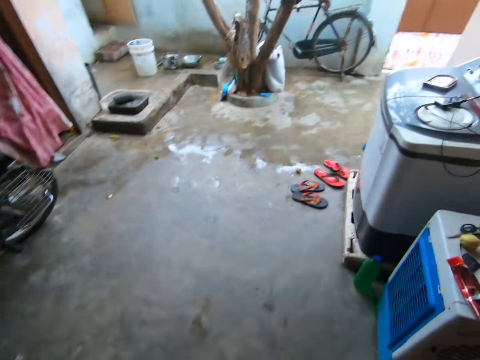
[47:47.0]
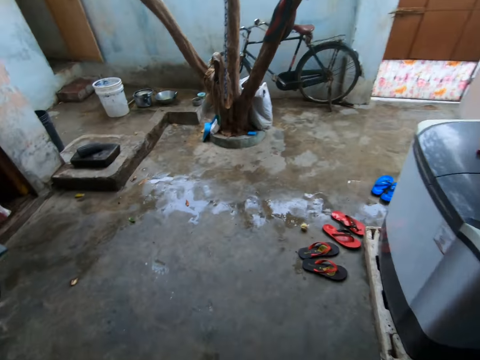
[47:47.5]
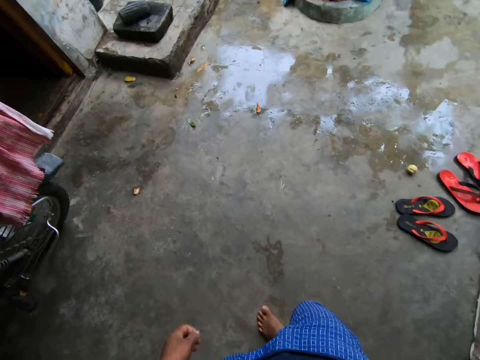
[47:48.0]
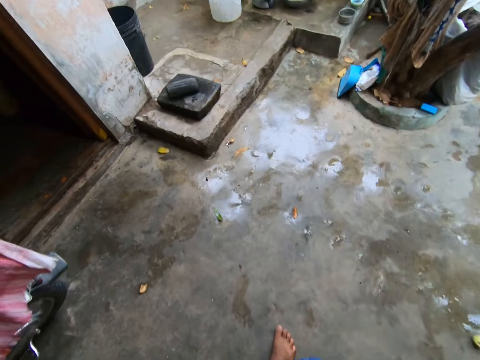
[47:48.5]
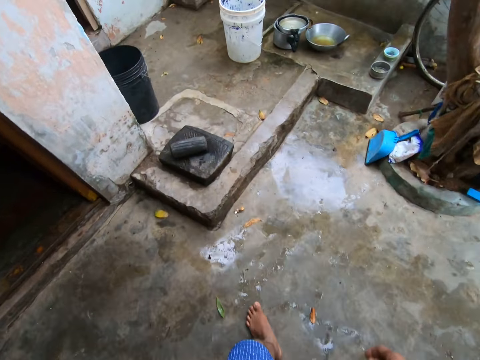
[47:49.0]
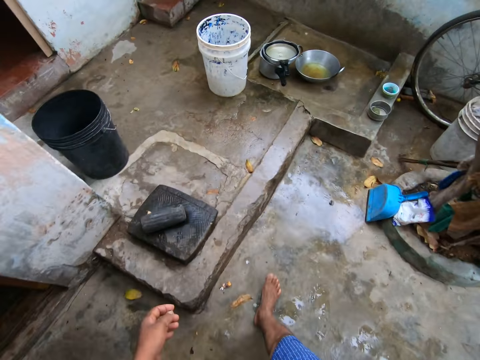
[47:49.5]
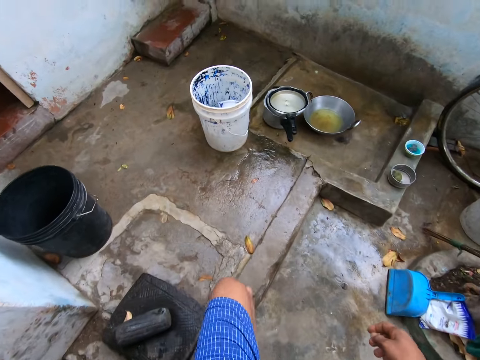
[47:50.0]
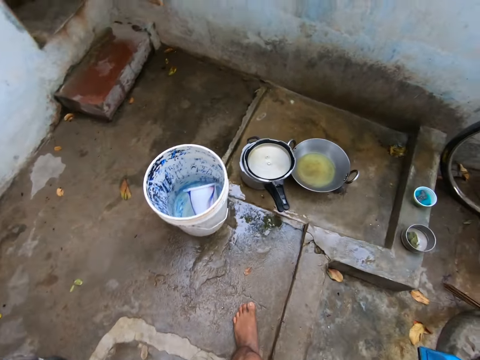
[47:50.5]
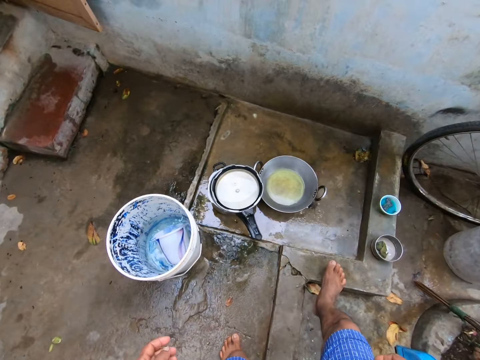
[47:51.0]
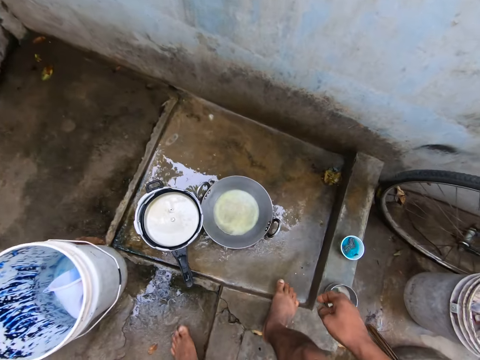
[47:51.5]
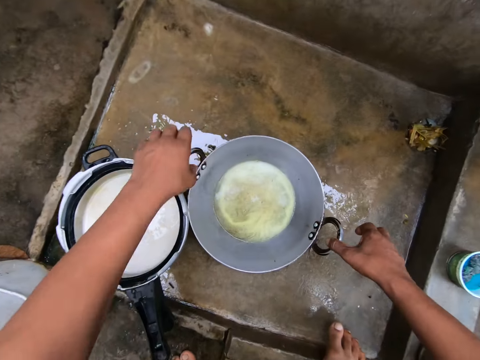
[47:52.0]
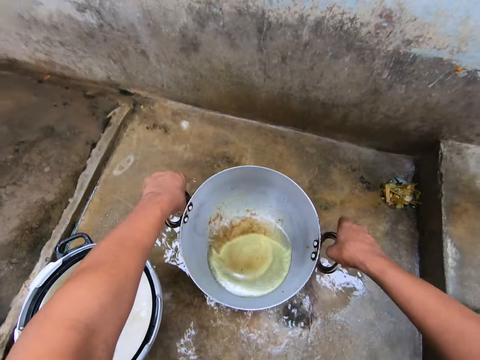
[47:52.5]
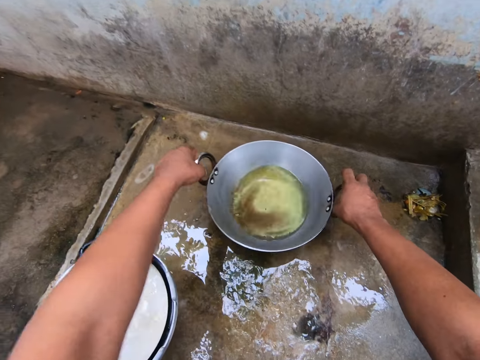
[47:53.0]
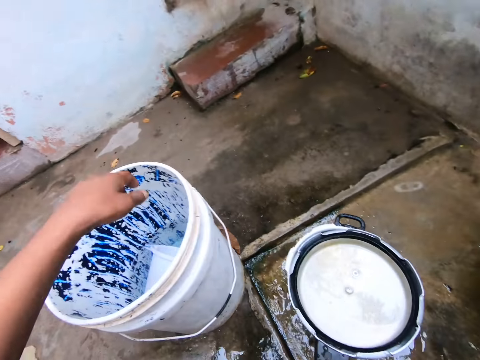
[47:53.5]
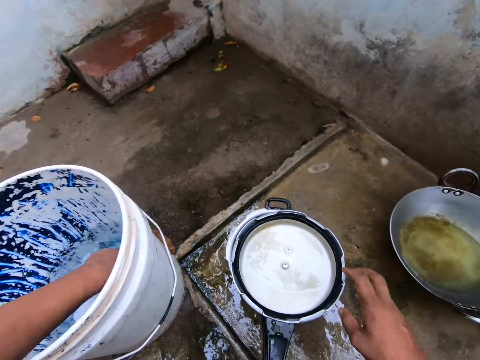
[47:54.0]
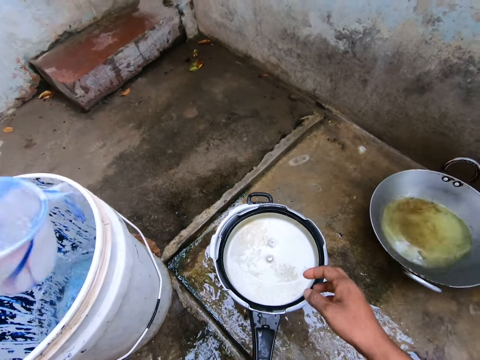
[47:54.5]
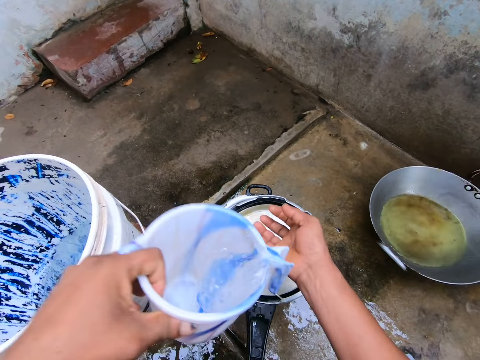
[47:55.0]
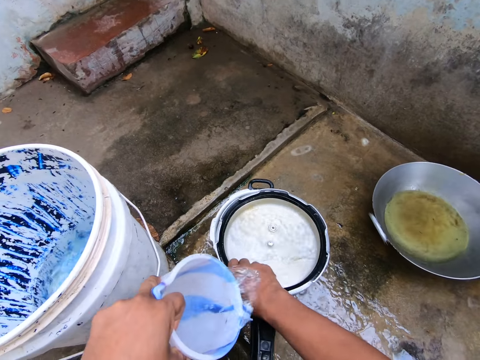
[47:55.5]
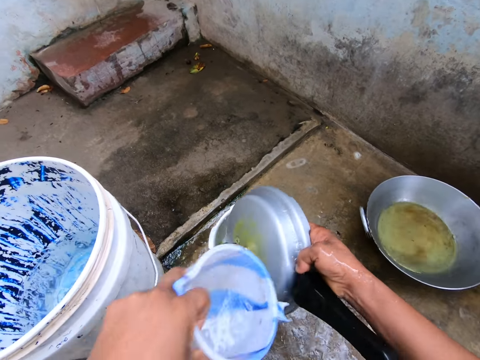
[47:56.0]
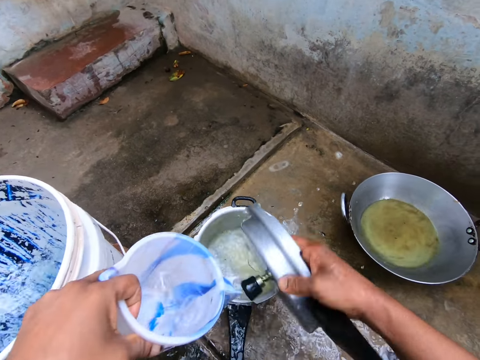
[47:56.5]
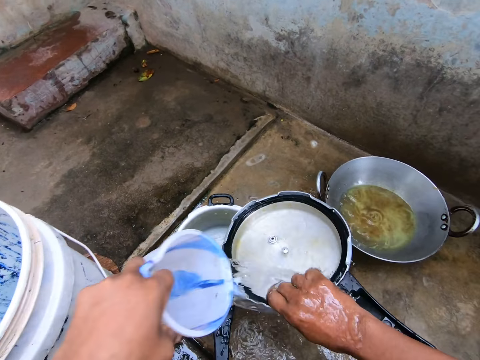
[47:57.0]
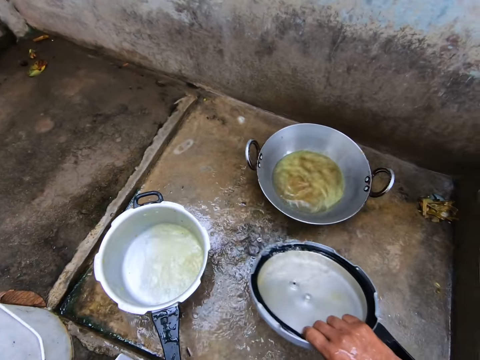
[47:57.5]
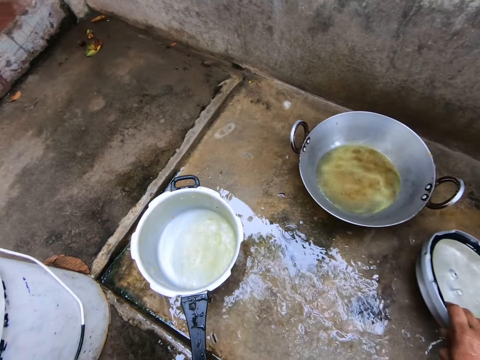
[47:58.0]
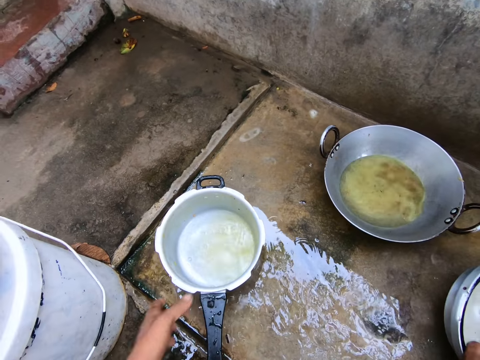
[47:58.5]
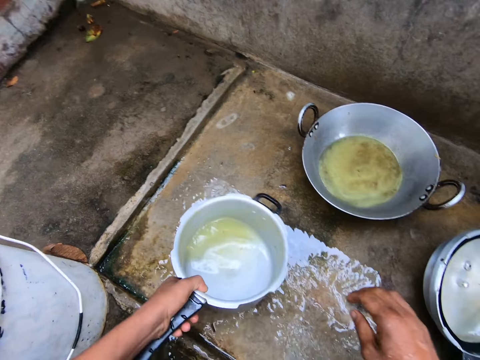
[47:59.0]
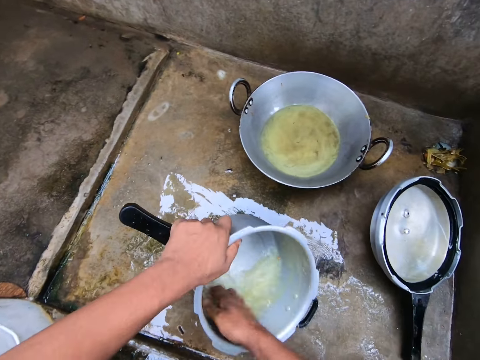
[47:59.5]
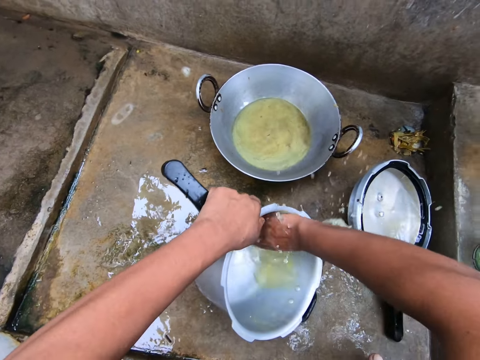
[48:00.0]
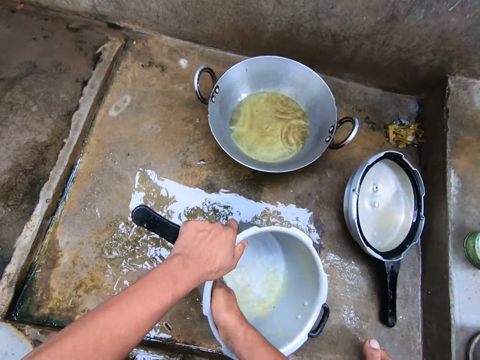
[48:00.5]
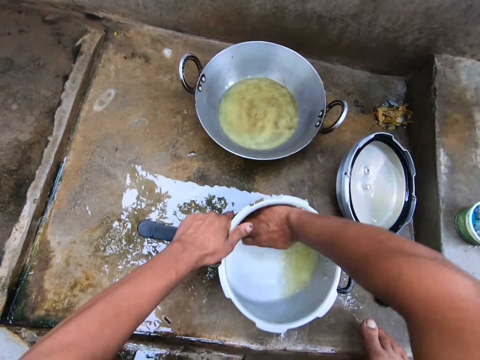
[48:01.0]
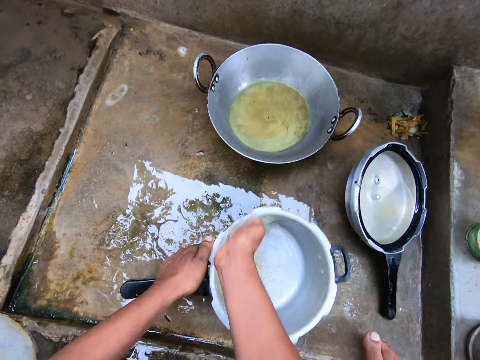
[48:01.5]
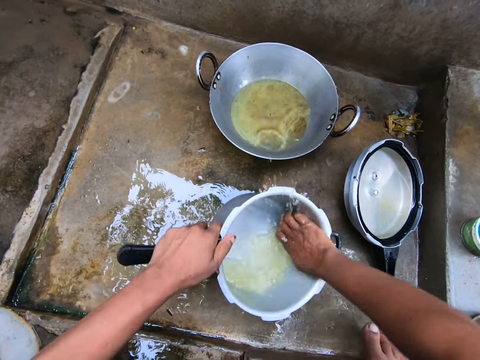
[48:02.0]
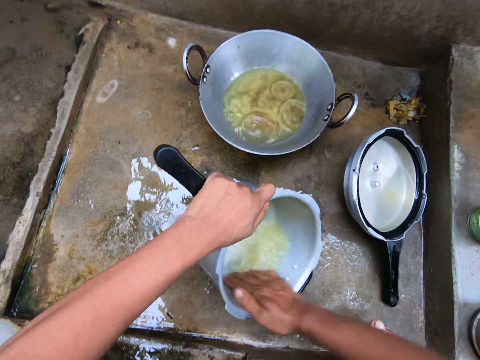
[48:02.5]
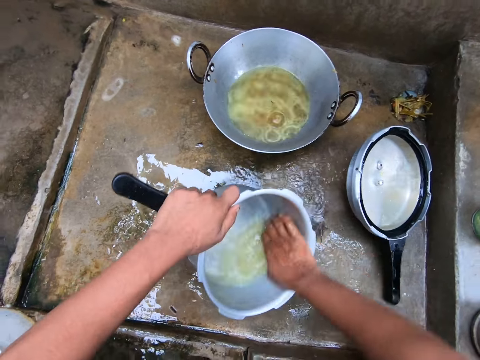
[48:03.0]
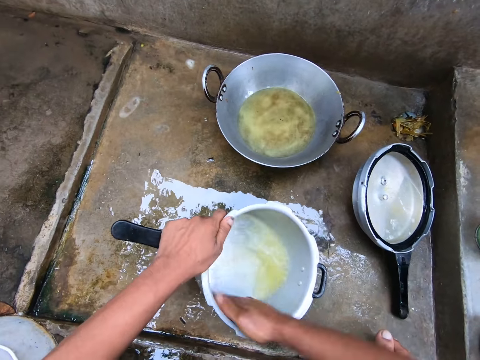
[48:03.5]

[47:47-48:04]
The camera wearer squats. They move the deep frying pan towards the wall. They pick up the deep frying pan and place the deep frying pan on the slab. They fetch water with the jug in the bucket. They rinse the pressure cooker. They pour water on the cooking pot lid. They pick up the cooking pot lid. They pour water on the cooking pot lid. They place the cooking pot lid on the slab. They pull the cooking pot. They wash the cooking pot.

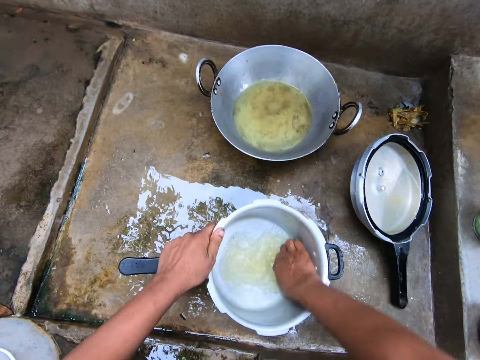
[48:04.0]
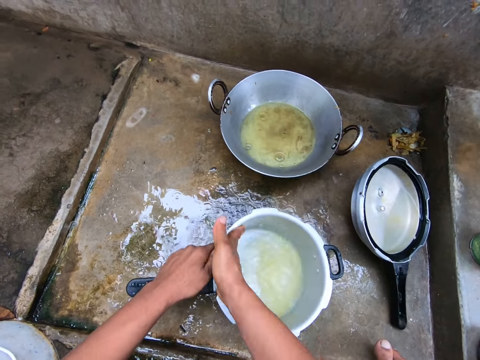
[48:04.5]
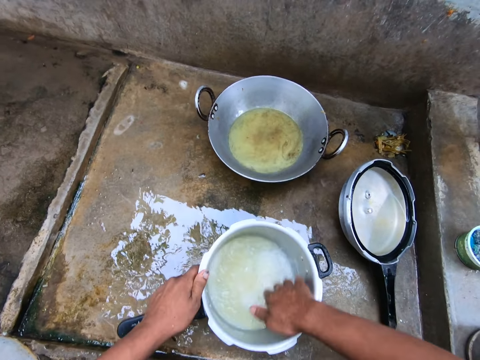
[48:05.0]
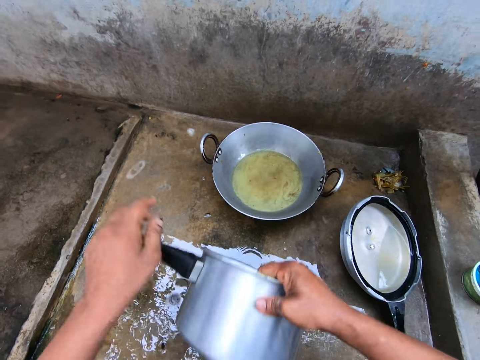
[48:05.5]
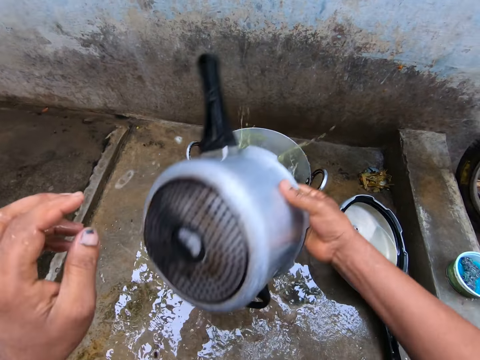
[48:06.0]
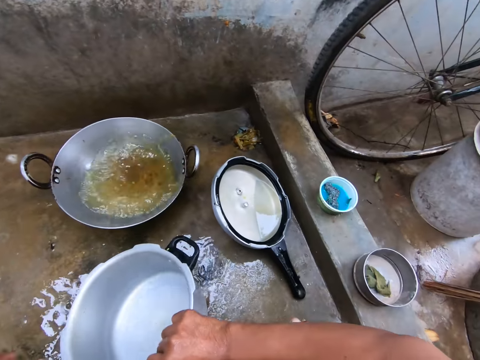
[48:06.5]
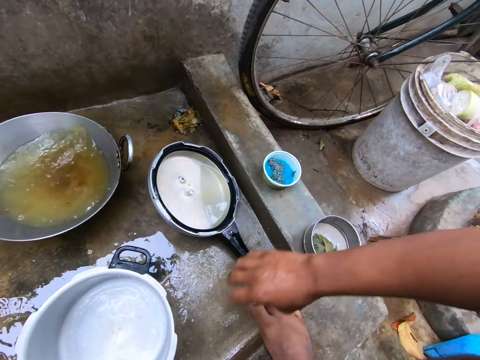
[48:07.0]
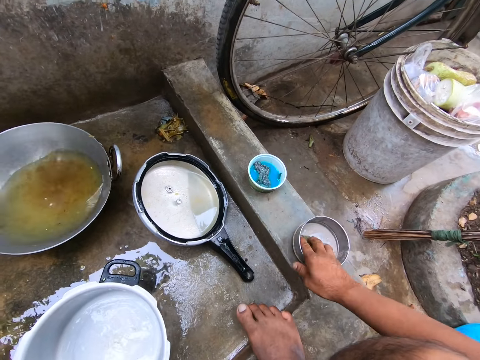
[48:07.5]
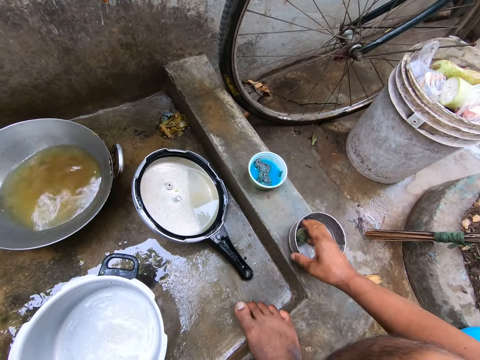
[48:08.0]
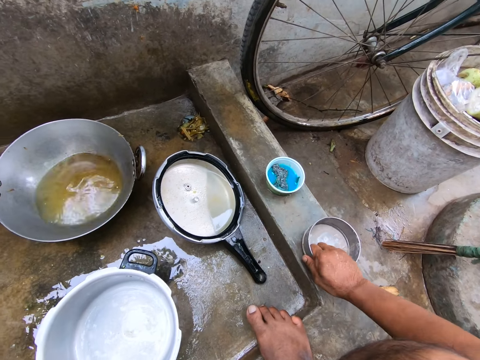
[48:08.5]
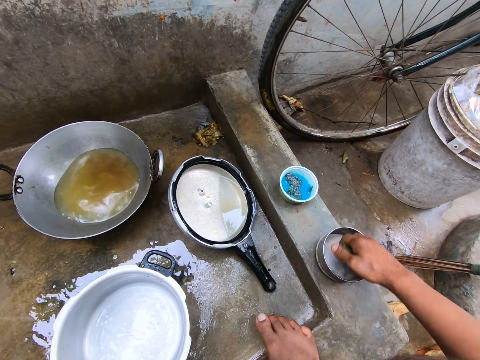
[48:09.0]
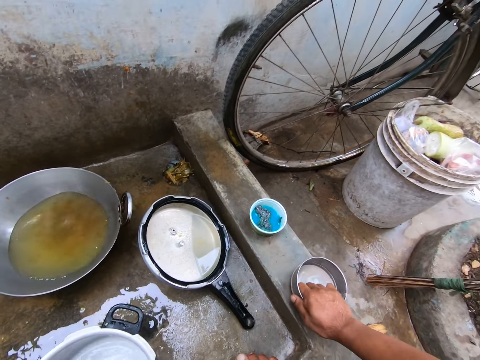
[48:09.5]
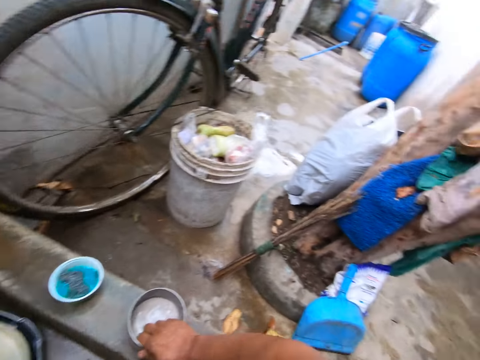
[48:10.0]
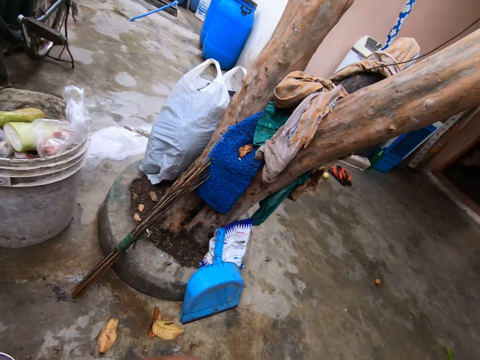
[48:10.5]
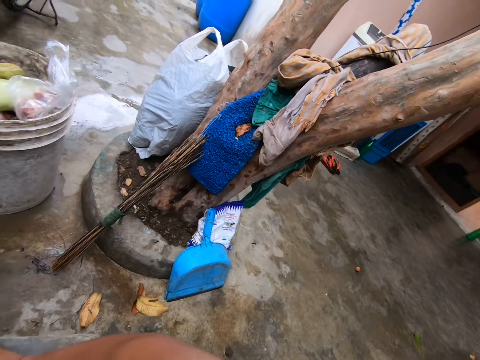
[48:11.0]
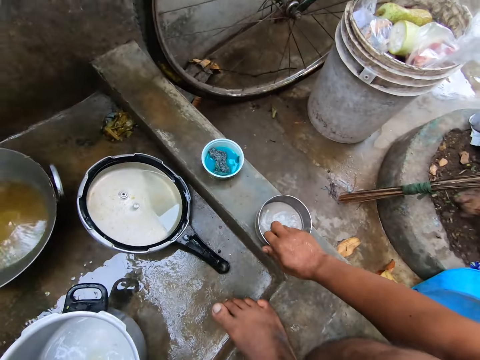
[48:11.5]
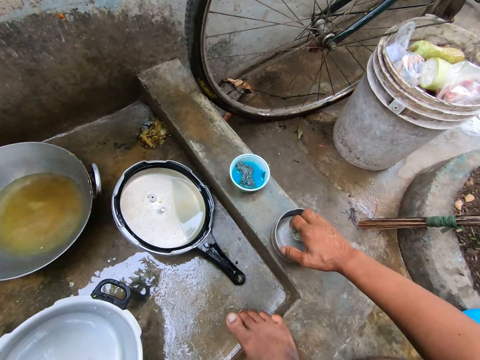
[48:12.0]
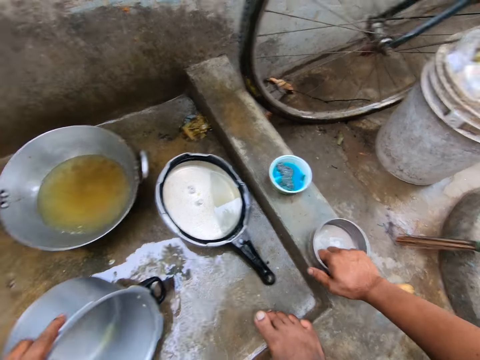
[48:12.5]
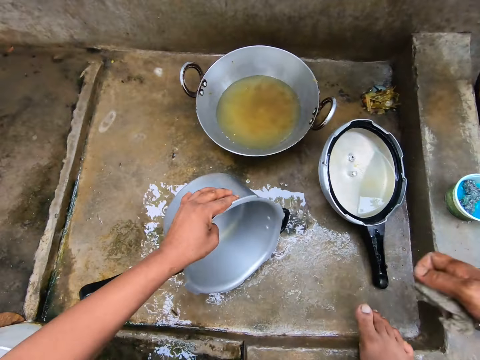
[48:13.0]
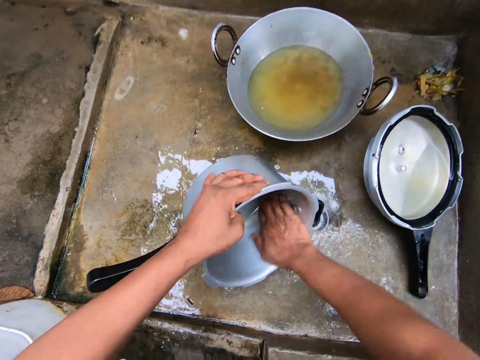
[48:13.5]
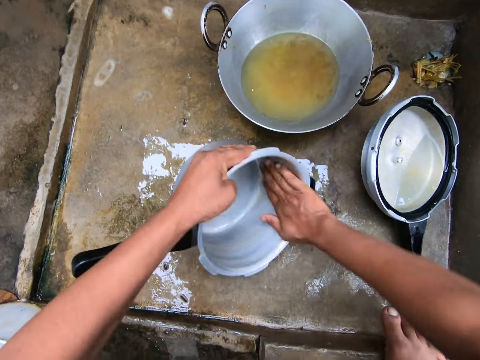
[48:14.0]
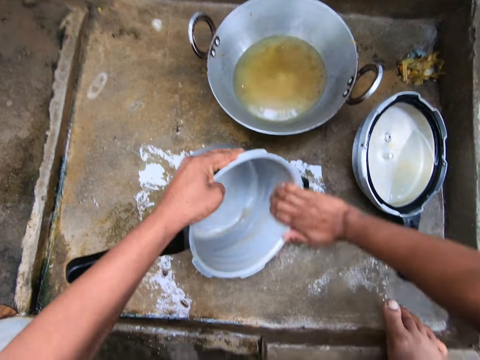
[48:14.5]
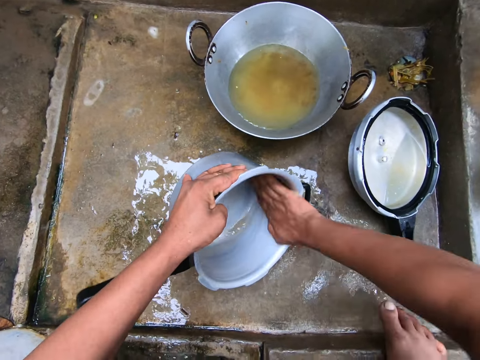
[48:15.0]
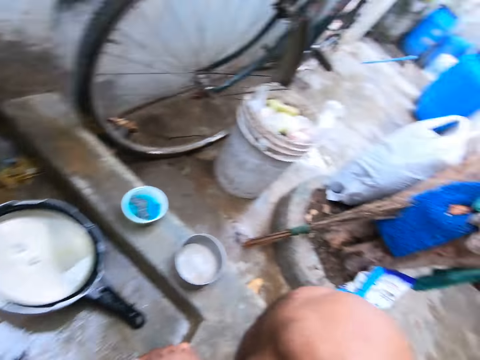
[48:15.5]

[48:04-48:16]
The camera wearer pours water in the deep frying pan. They scrape the sponge on the bowl. They pick up a soft scrubber. They look back and look front. They talk to a man. They wash the cooking pot.
